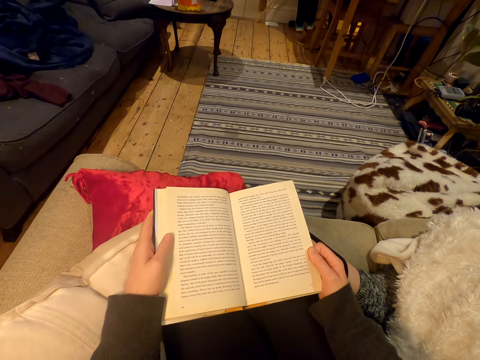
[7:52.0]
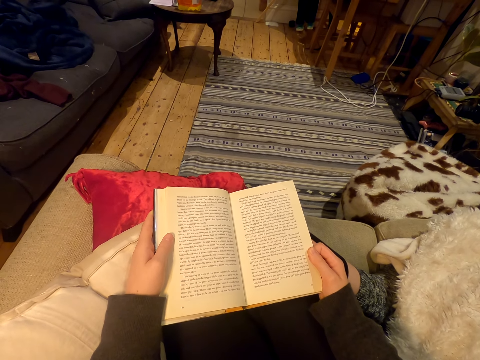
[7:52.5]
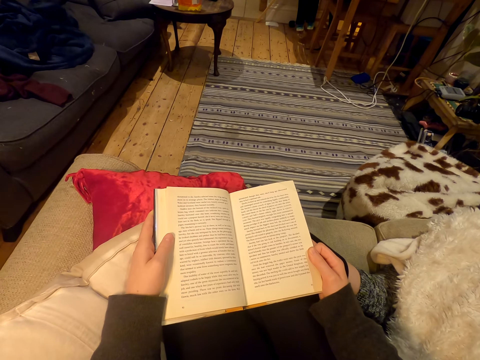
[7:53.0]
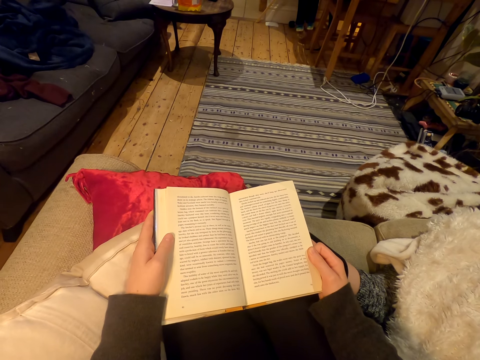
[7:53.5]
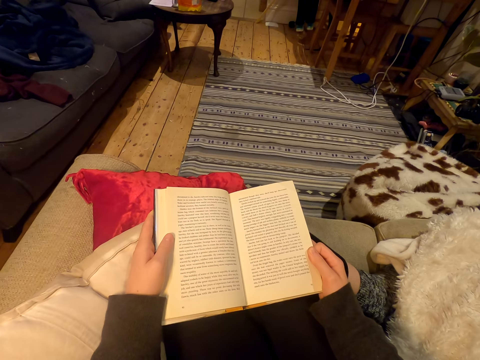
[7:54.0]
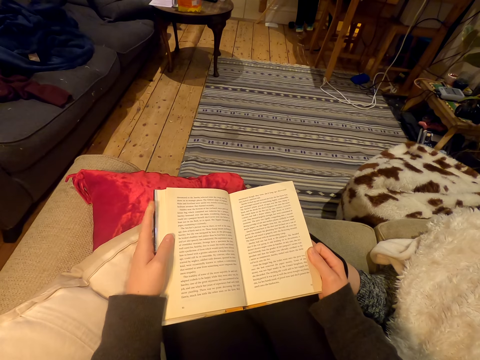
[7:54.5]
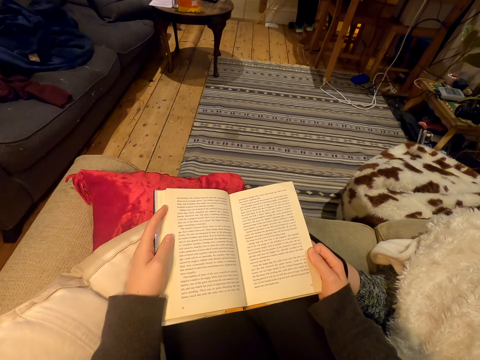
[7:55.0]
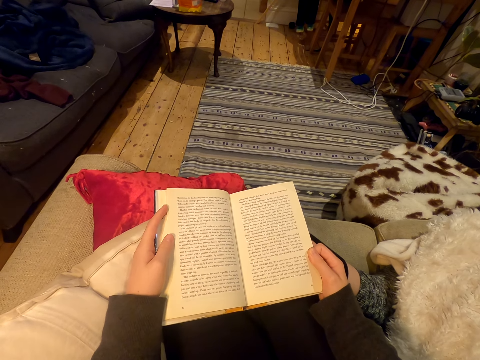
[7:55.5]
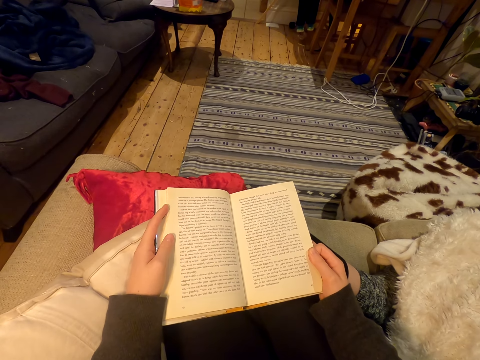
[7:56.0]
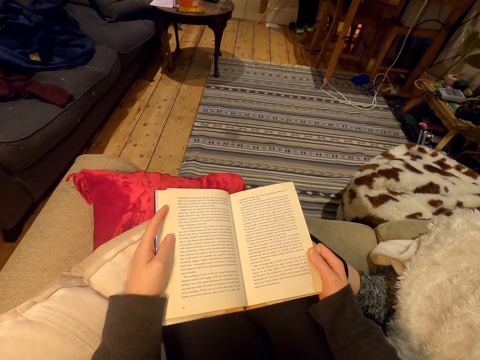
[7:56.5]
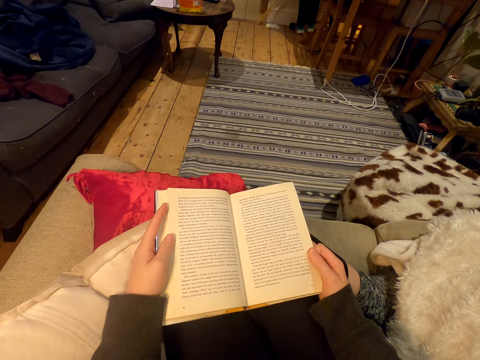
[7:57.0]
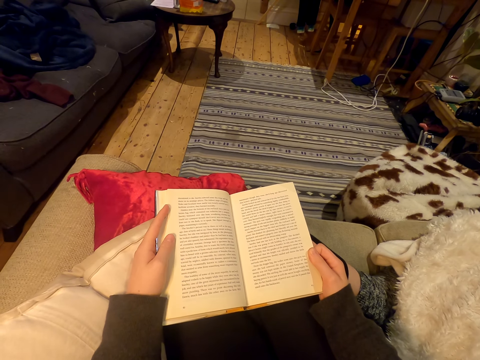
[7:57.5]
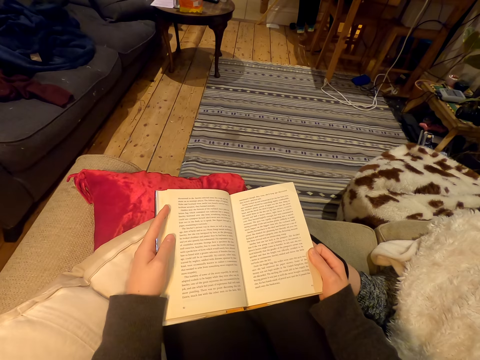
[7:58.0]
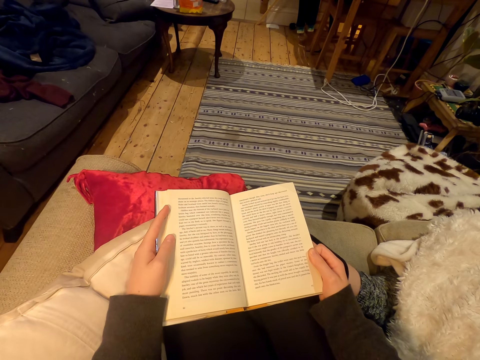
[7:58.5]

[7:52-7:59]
The camera wearer moves a finger.

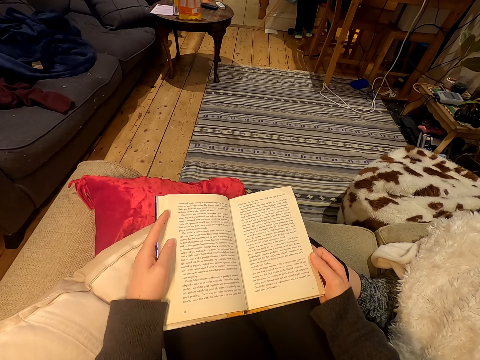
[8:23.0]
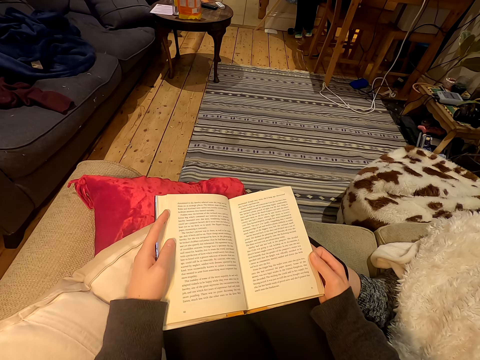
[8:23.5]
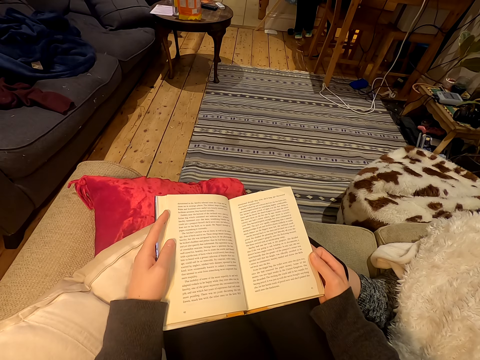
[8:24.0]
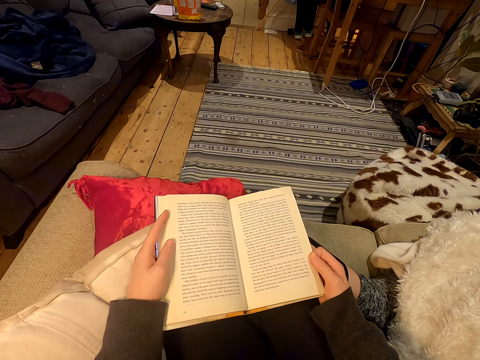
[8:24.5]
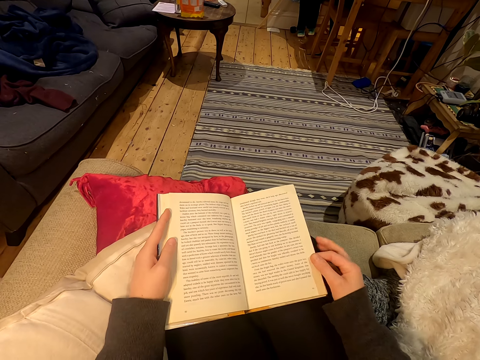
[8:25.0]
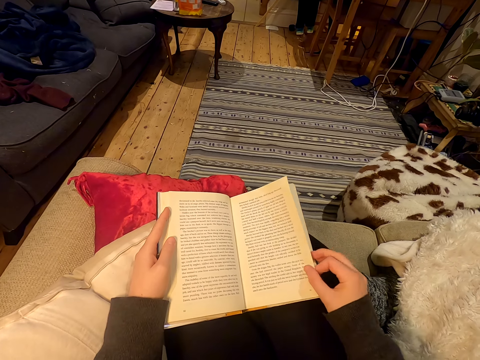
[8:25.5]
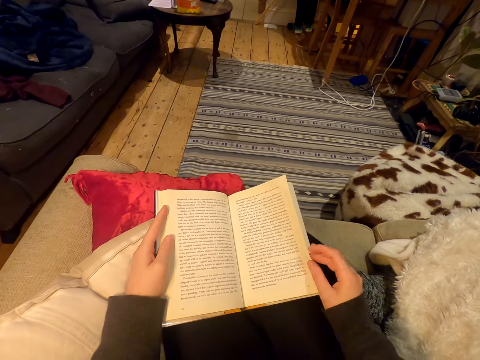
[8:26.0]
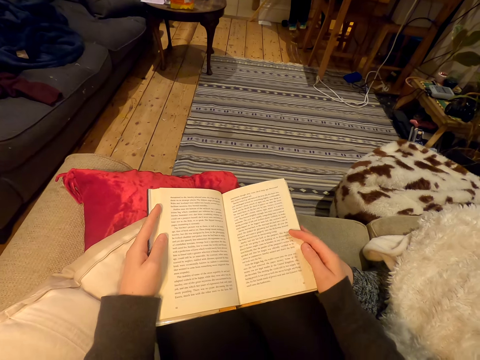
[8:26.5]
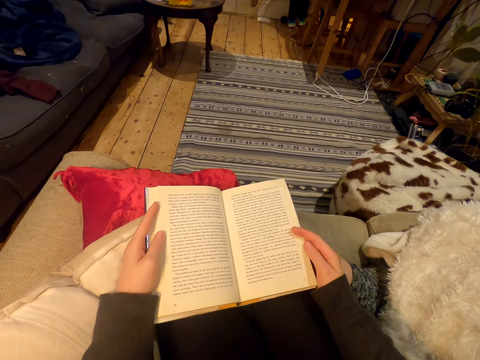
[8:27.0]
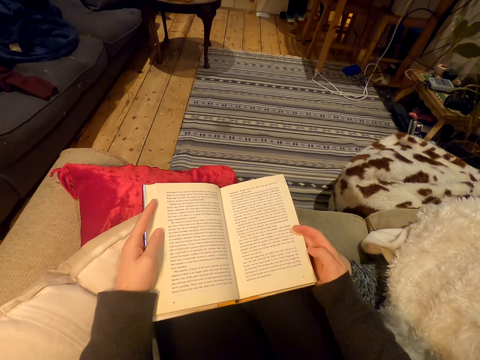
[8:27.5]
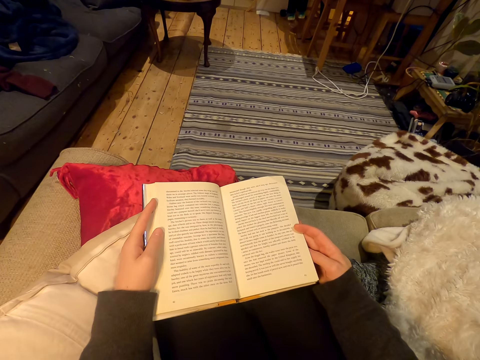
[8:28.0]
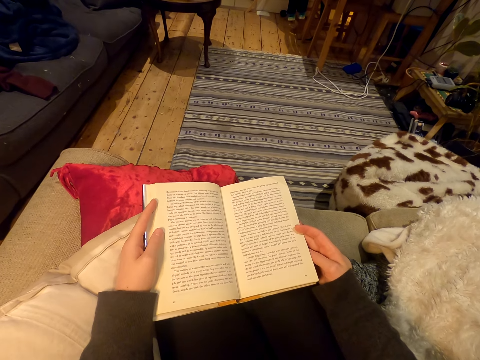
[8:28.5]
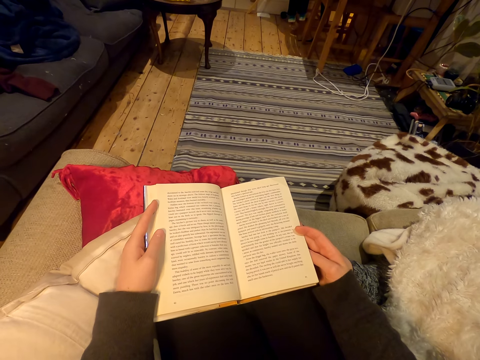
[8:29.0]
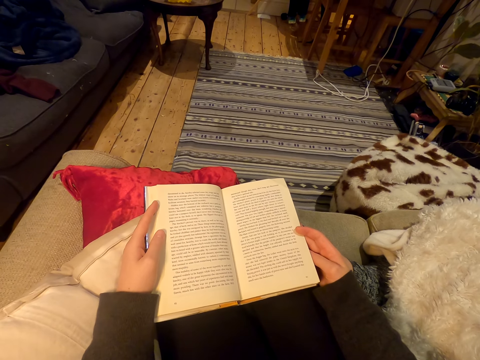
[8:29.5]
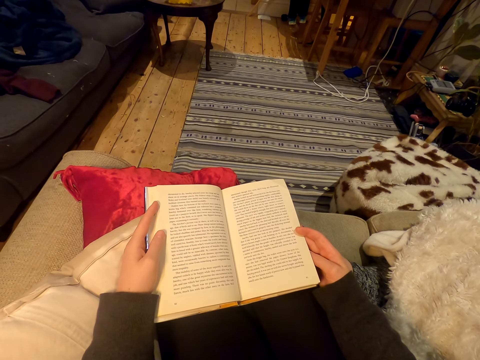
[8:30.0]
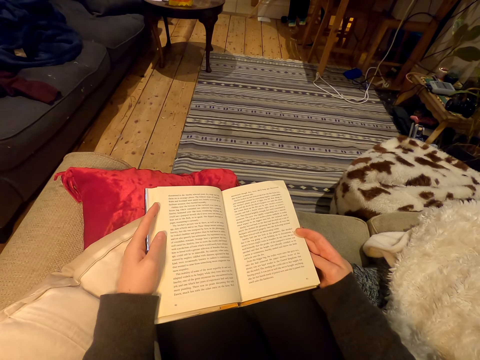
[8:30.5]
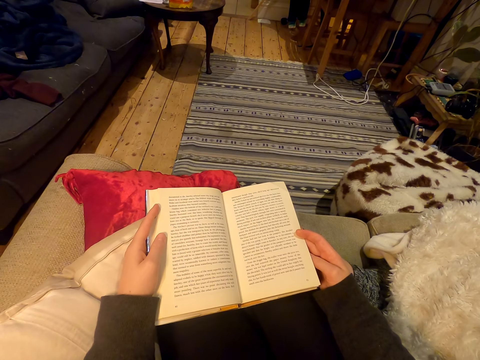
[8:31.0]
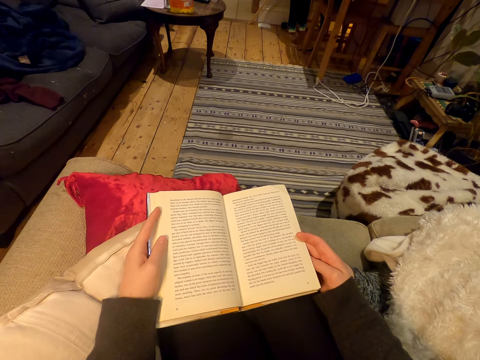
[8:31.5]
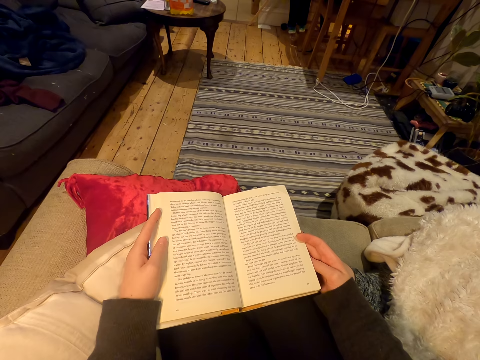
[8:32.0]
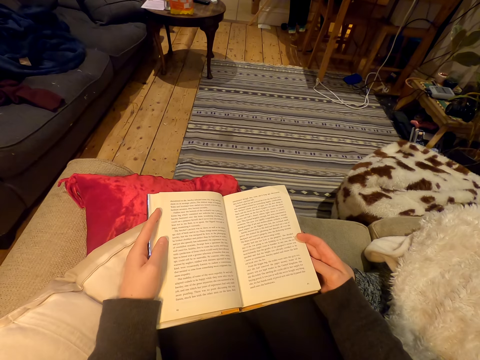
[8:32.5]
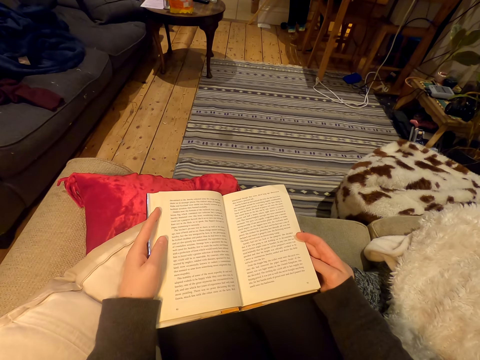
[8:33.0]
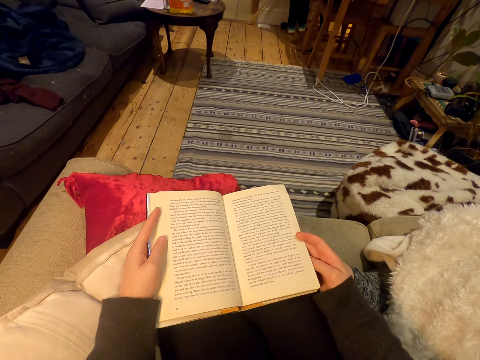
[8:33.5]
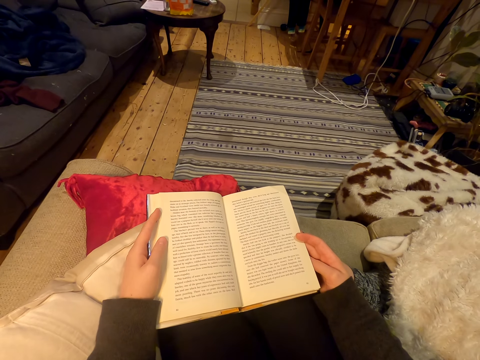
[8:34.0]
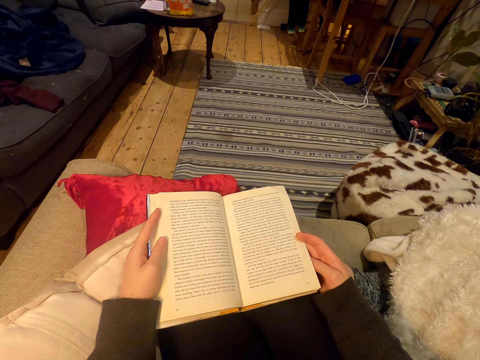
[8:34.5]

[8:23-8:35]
The camera wearer moves a hand.

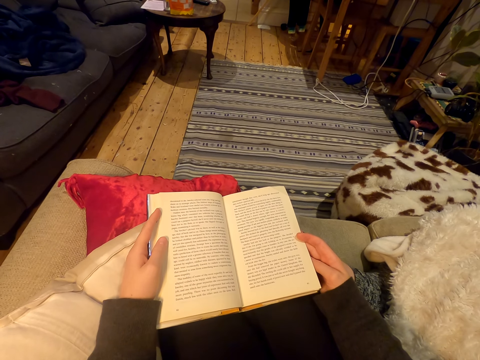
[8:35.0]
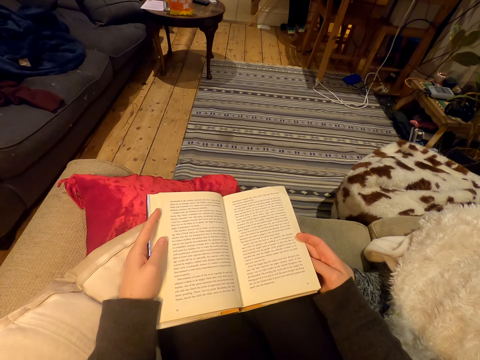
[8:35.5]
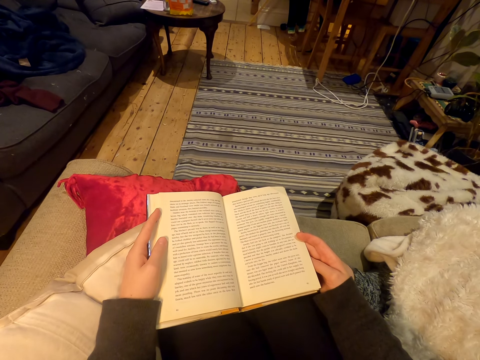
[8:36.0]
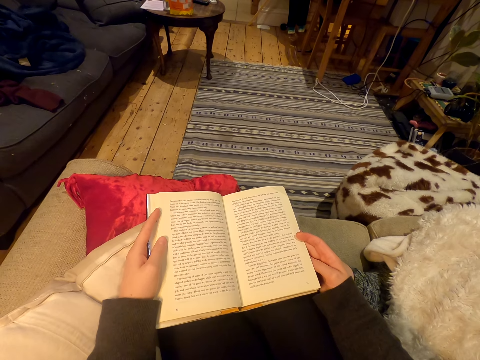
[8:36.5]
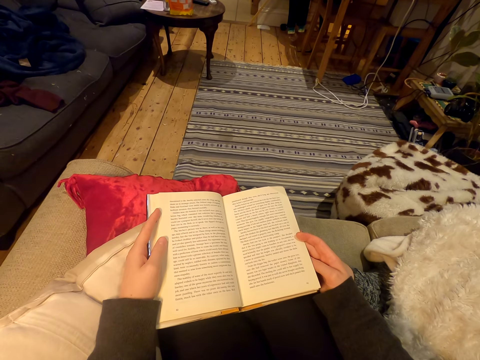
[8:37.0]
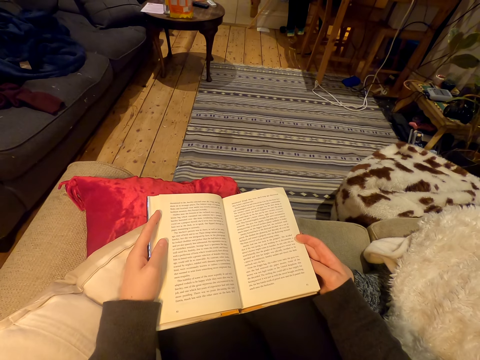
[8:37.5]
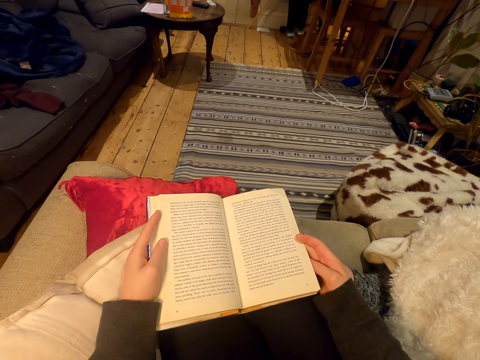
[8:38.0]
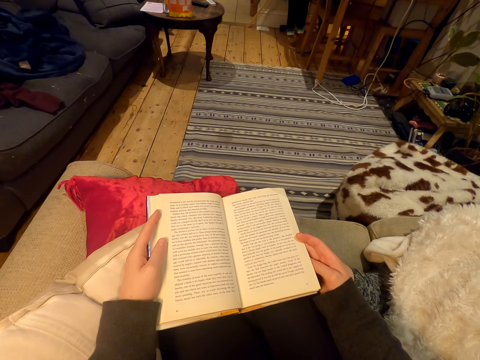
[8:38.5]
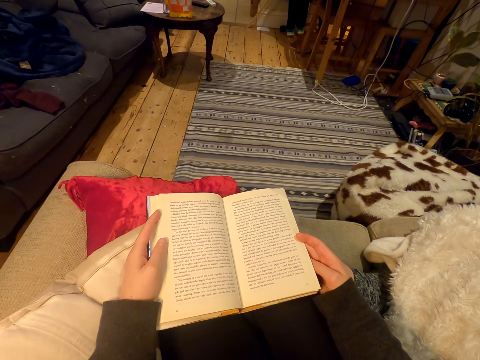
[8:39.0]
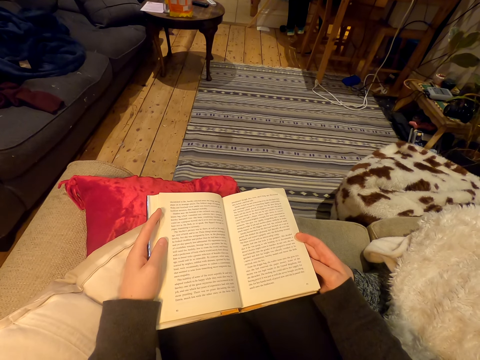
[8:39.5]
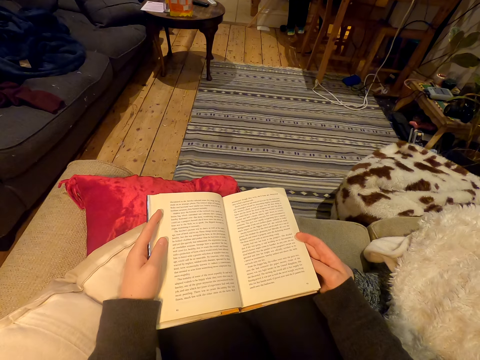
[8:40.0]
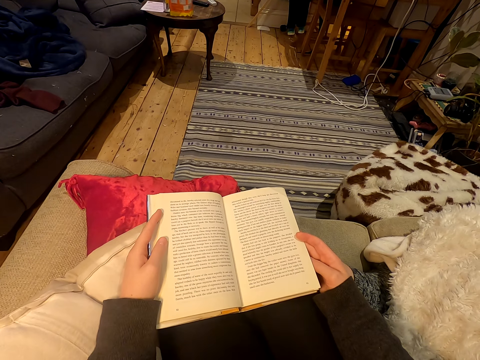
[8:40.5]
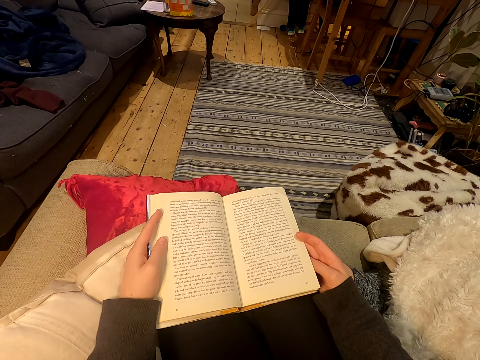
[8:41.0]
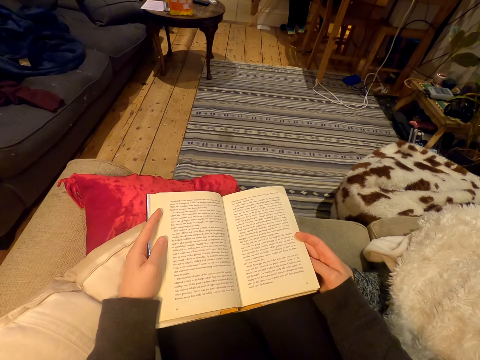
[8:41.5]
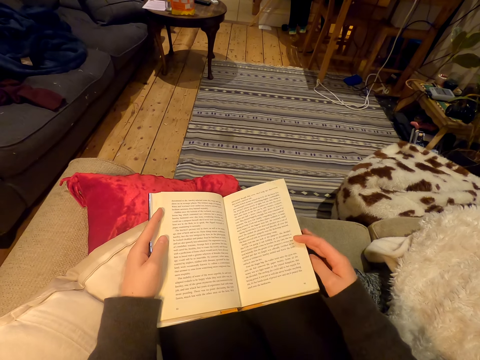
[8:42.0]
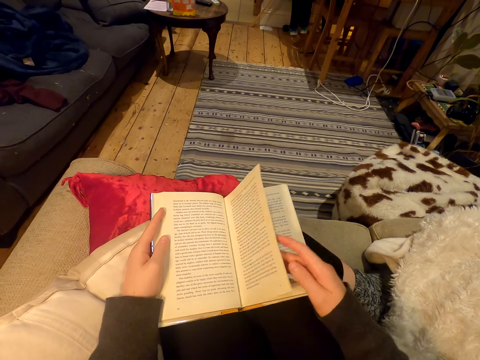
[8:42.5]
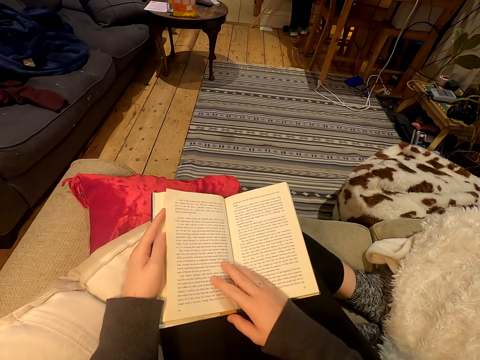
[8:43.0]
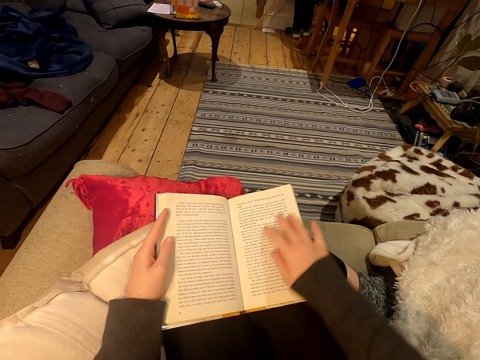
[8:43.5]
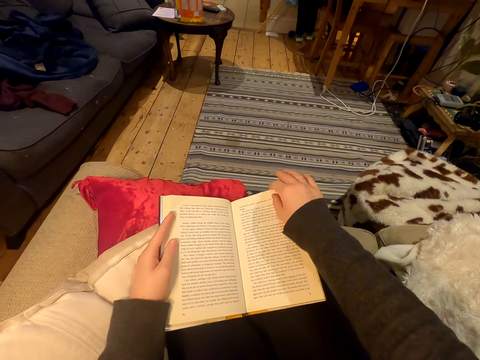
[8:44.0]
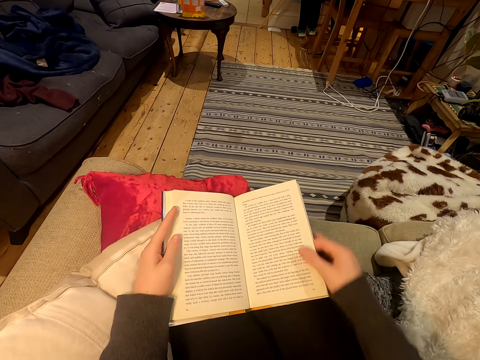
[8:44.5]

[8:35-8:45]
The camera wearer turns a page. They peruse the book. They hold the page.
